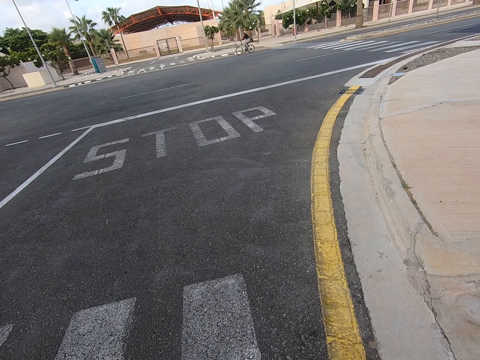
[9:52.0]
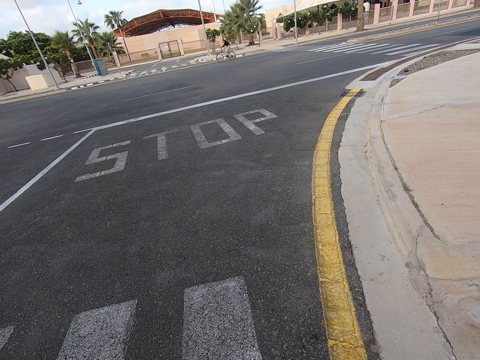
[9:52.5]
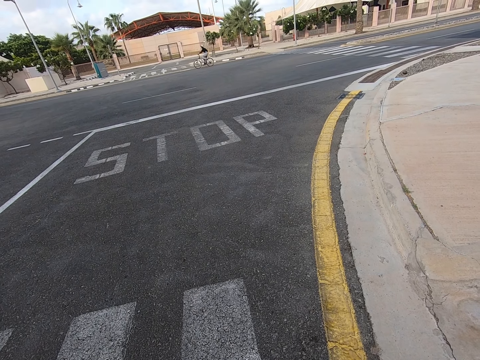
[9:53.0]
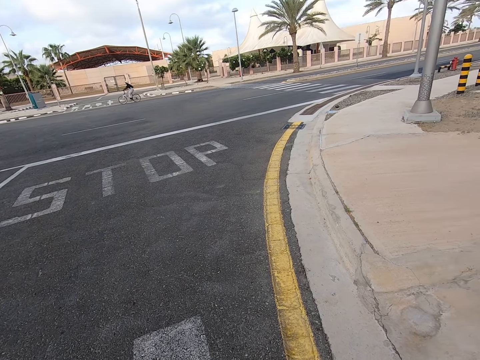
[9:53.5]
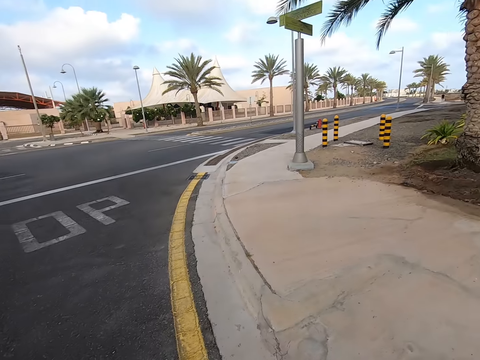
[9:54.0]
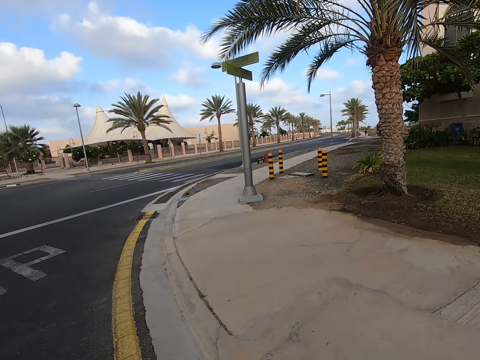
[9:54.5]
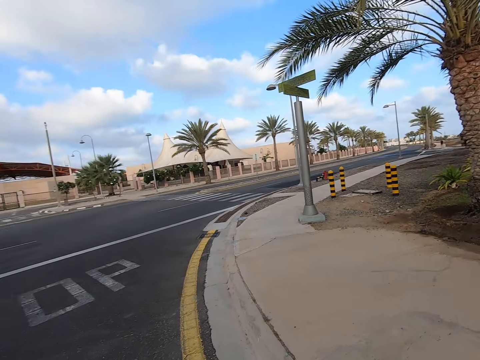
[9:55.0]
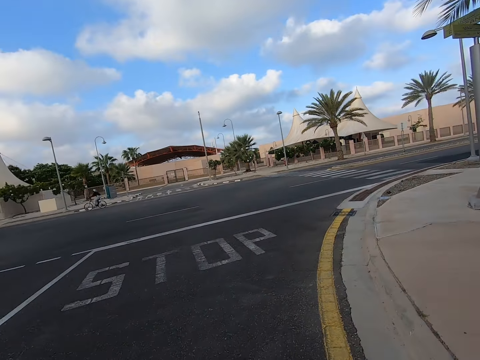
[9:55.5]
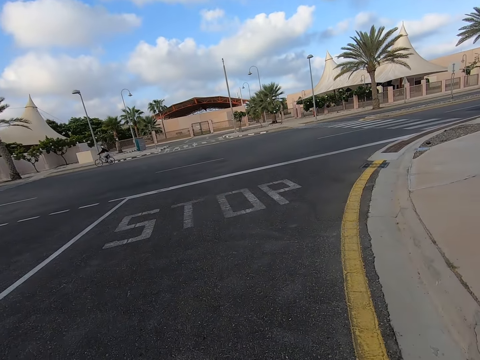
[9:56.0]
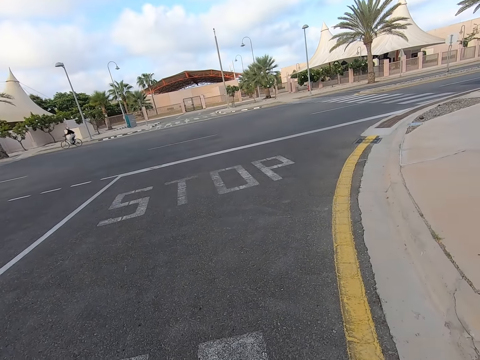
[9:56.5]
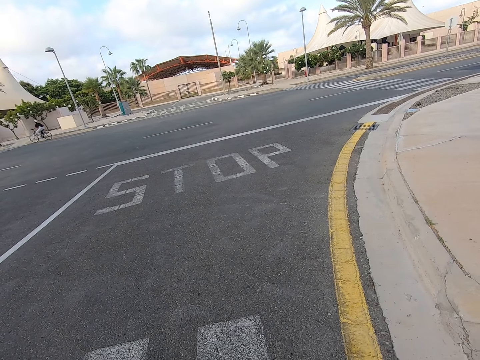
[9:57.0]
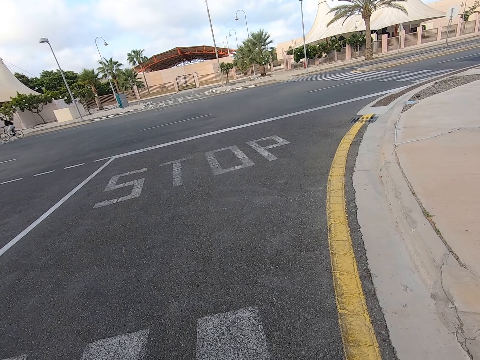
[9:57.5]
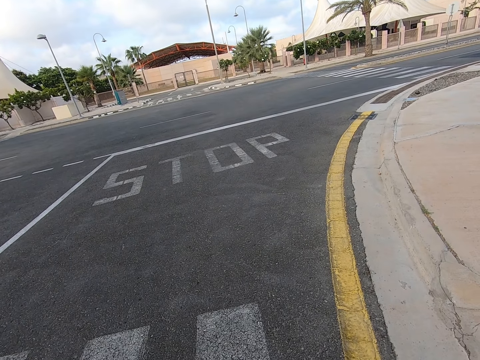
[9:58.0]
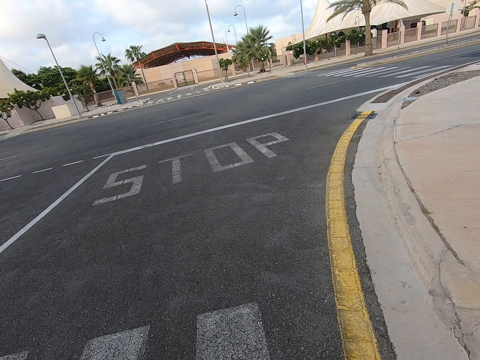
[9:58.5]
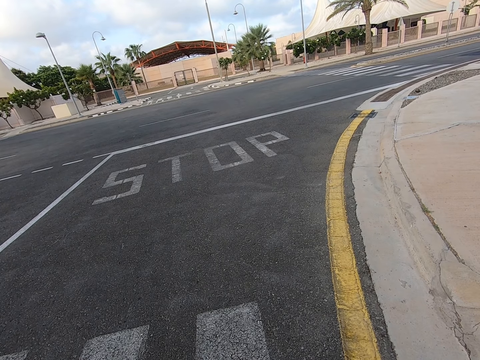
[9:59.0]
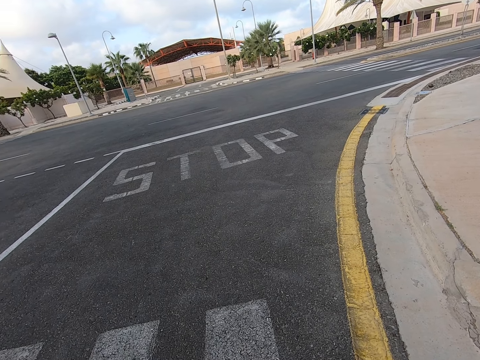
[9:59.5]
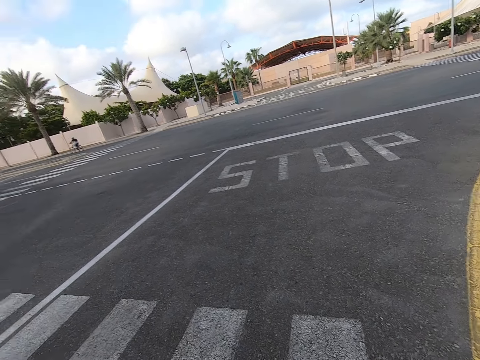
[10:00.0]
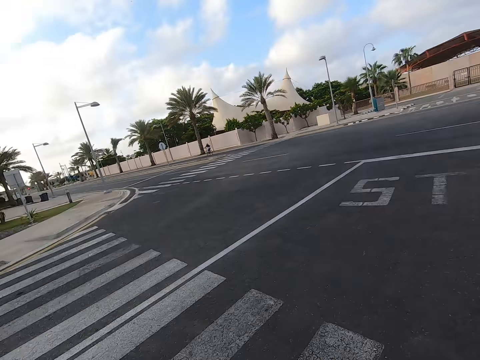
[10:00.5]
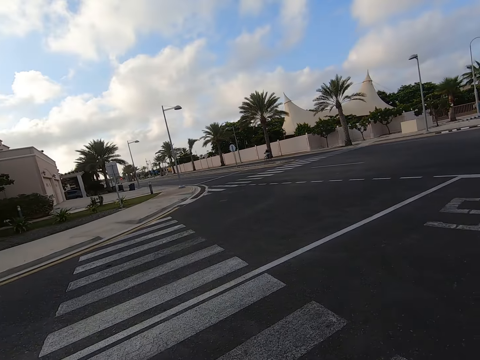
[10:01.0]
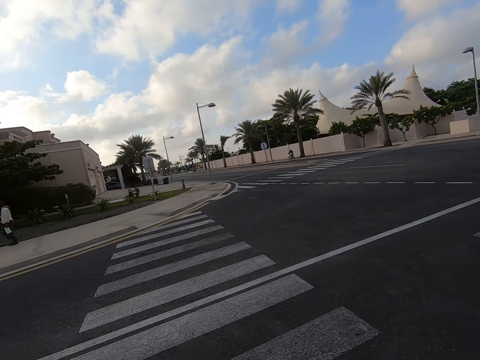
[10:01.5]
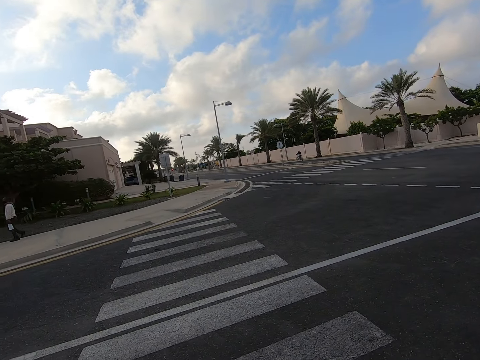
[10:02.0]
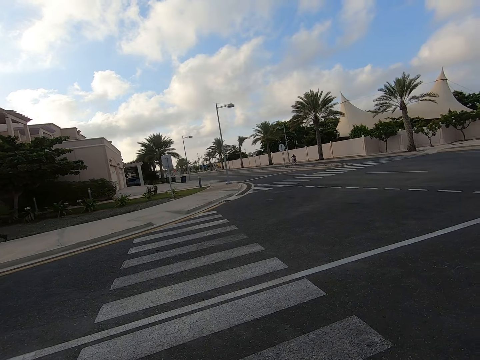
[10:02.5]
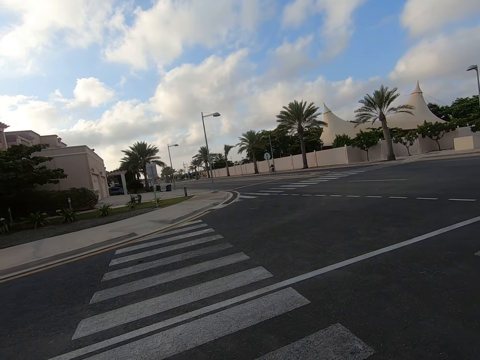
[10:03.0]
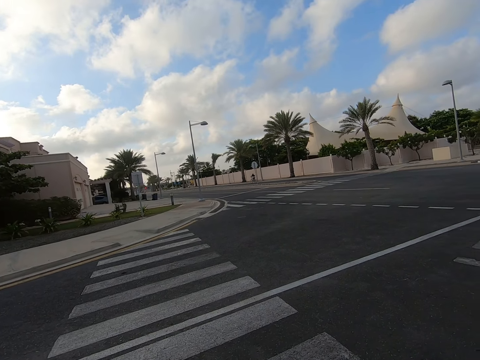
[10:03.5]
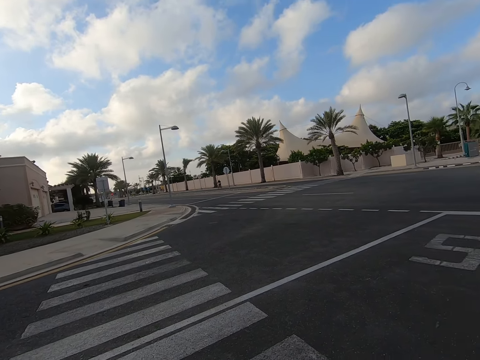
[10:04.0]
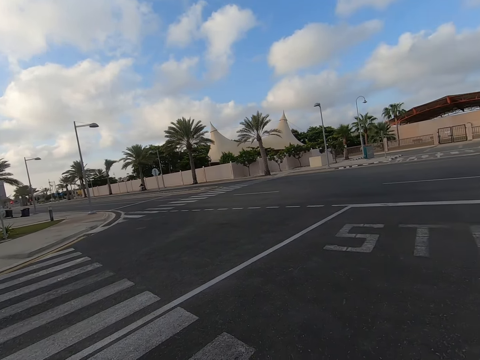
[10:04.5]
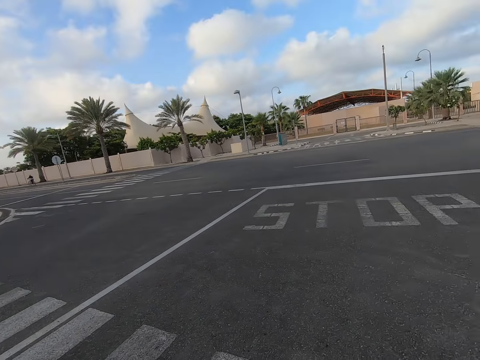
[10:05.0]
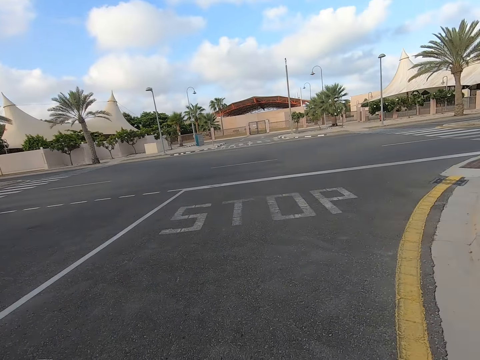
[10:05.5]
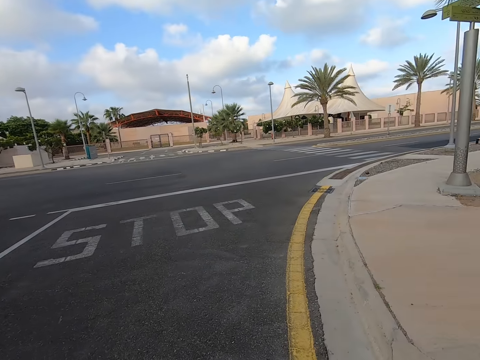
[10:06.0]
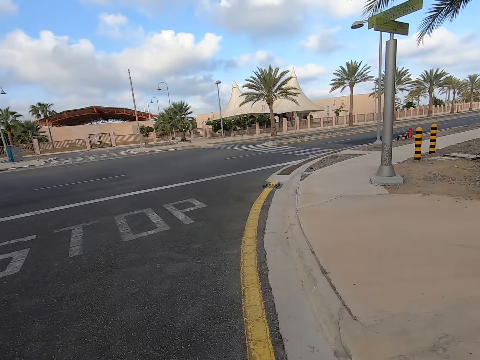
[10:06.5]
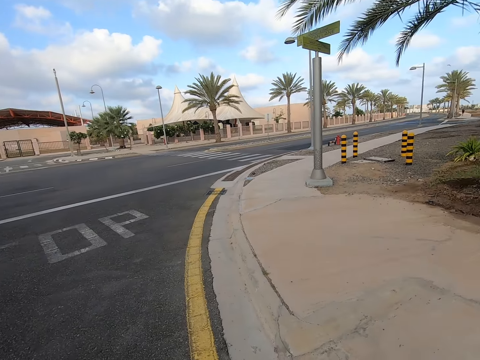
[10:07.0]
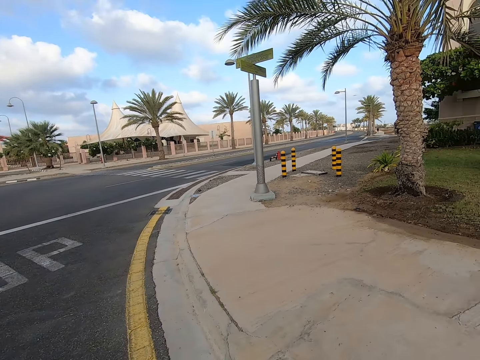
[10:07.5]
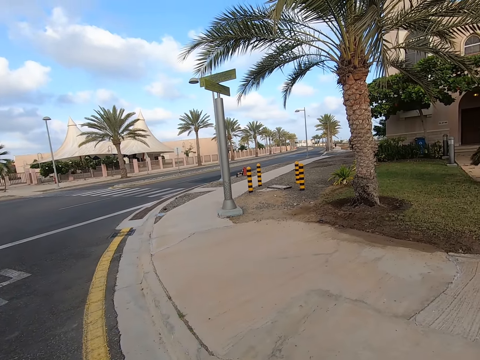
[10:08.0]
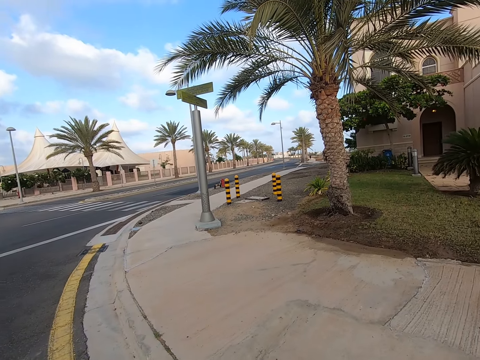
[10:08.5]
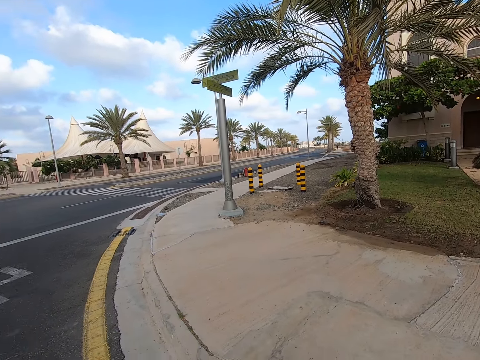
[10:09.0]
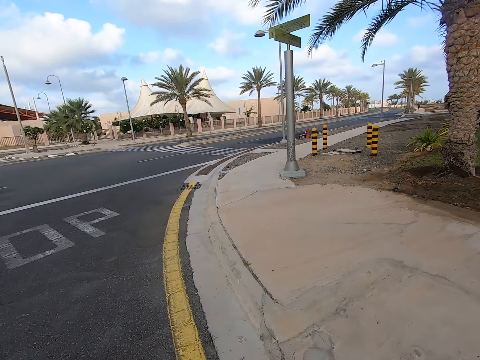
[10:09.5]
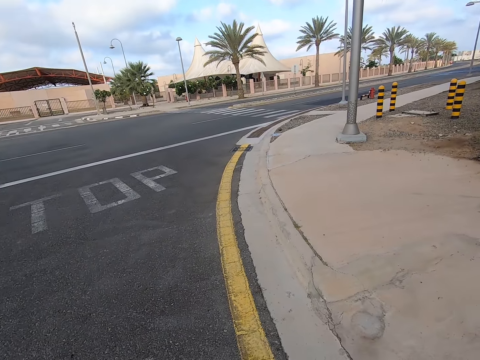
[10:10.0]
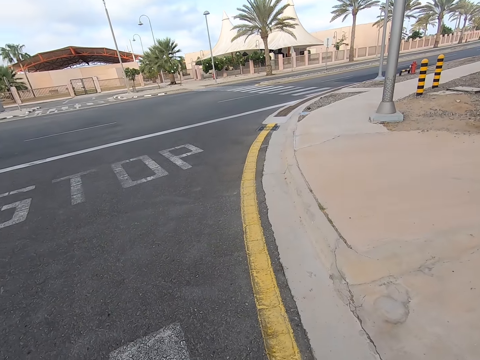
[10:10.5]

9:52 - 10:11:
The camera wearer looks at the road. They look around on the road. A man walks on the road. The camera wearer looks around on the road.

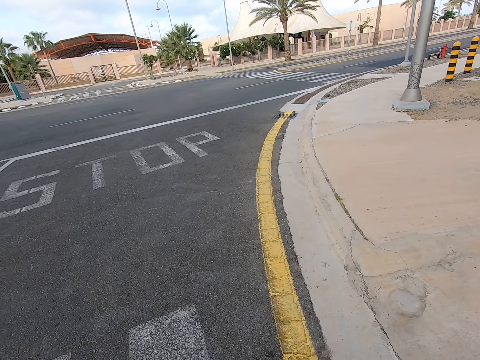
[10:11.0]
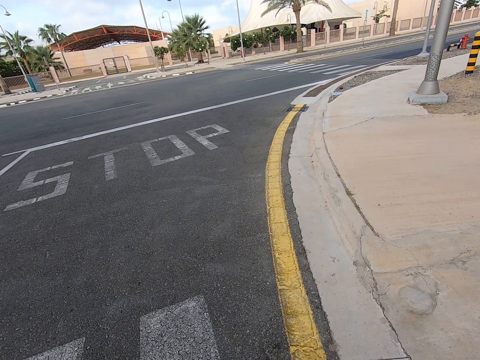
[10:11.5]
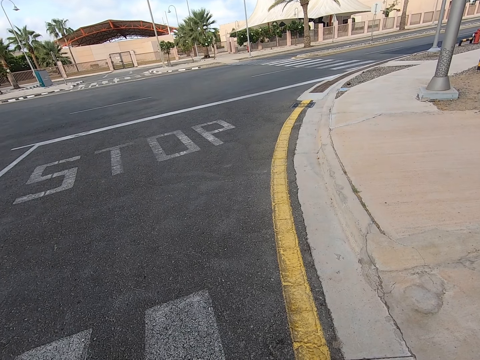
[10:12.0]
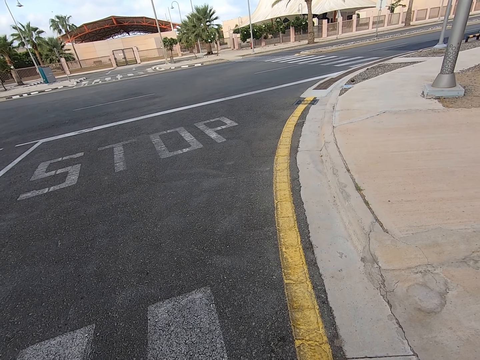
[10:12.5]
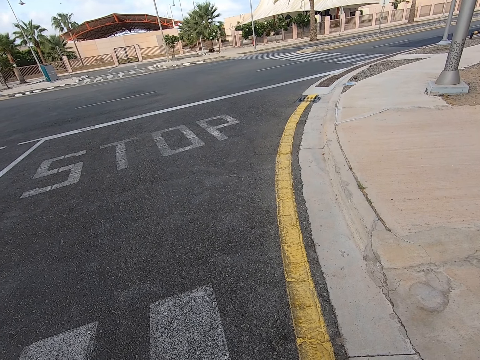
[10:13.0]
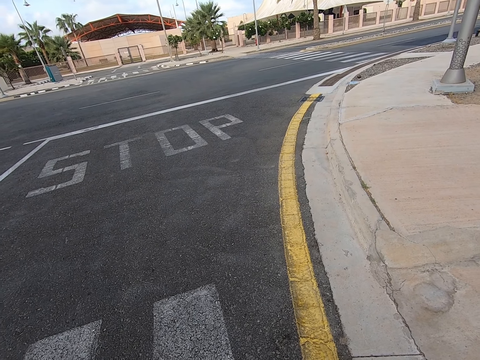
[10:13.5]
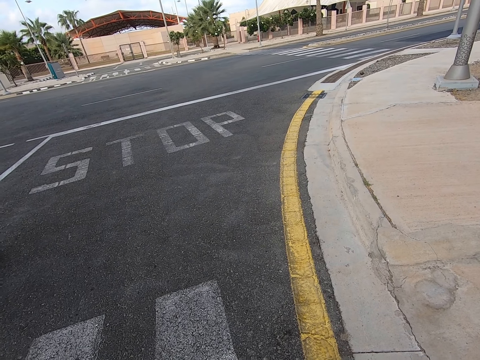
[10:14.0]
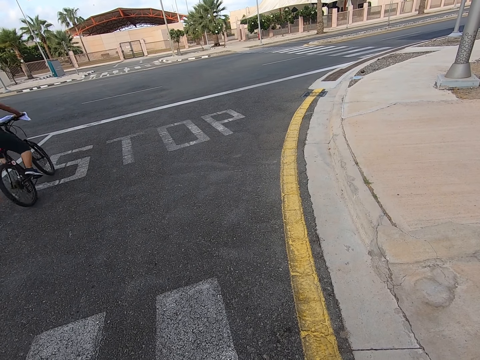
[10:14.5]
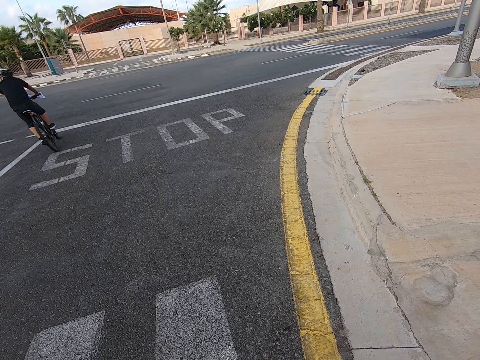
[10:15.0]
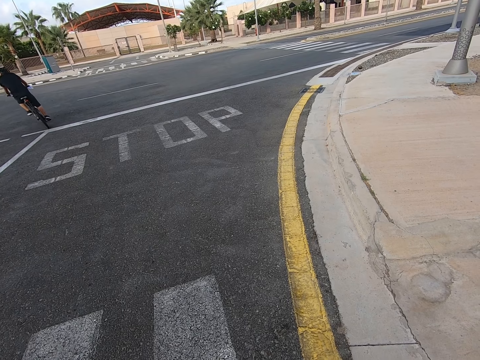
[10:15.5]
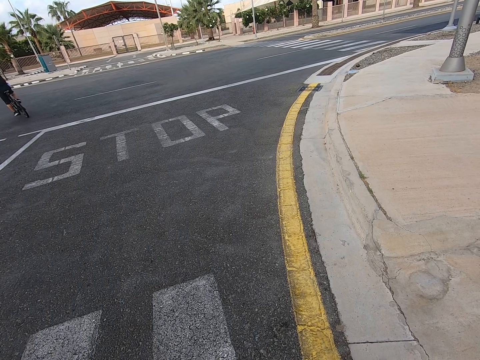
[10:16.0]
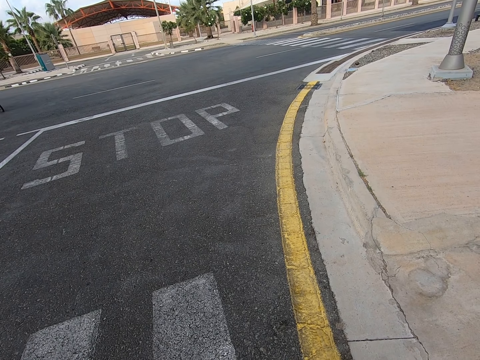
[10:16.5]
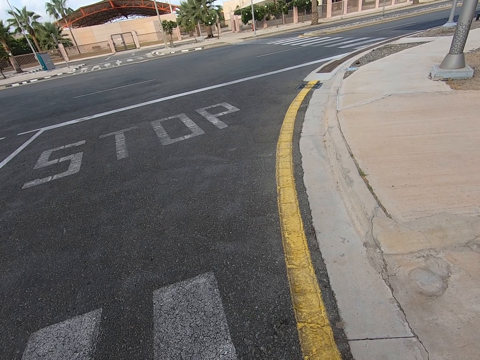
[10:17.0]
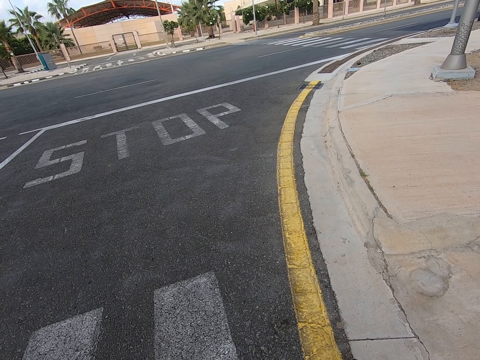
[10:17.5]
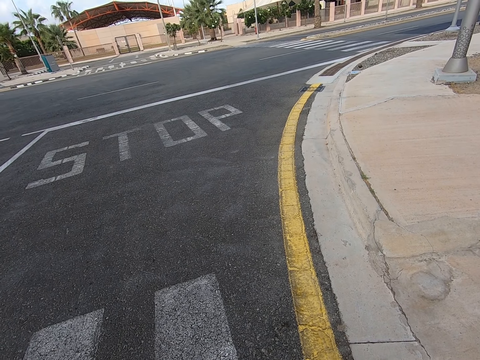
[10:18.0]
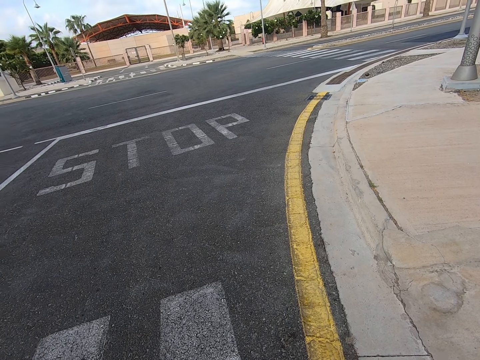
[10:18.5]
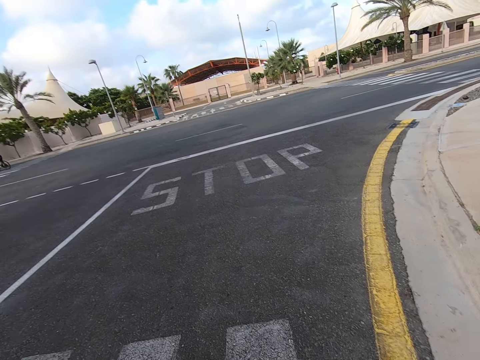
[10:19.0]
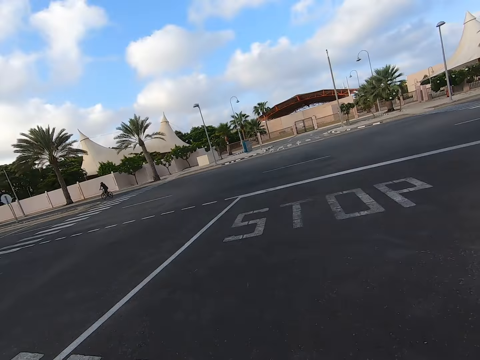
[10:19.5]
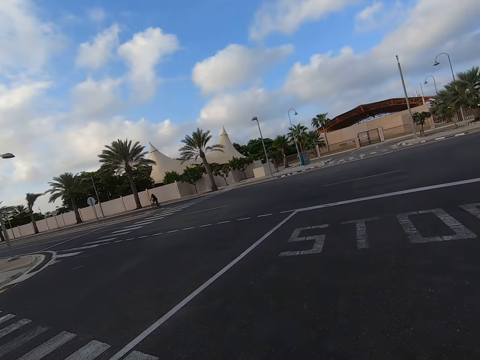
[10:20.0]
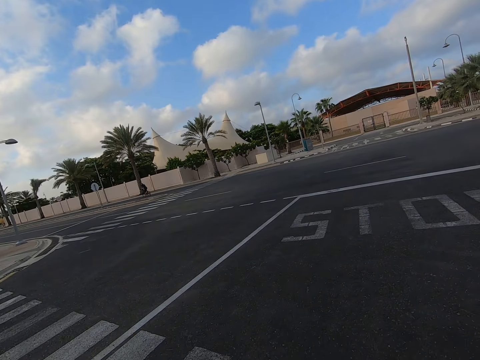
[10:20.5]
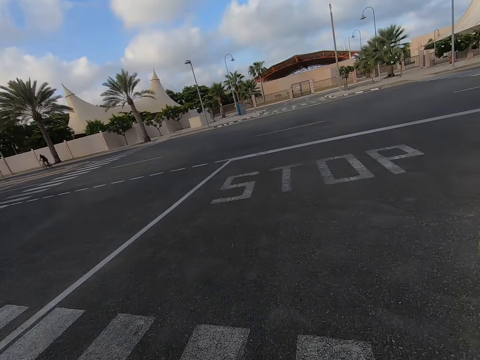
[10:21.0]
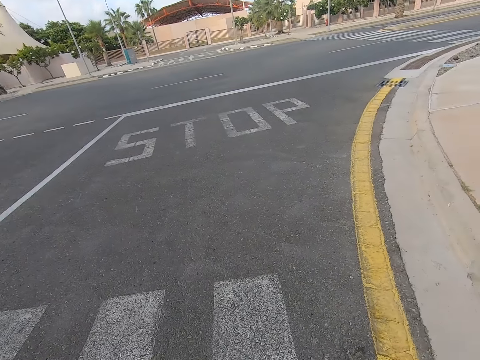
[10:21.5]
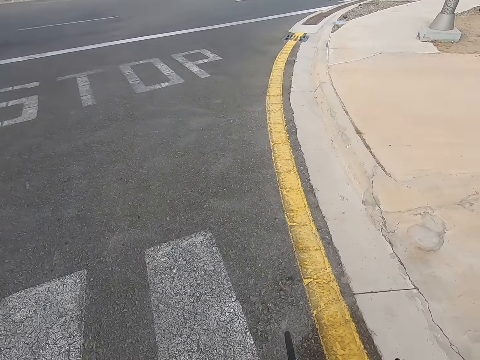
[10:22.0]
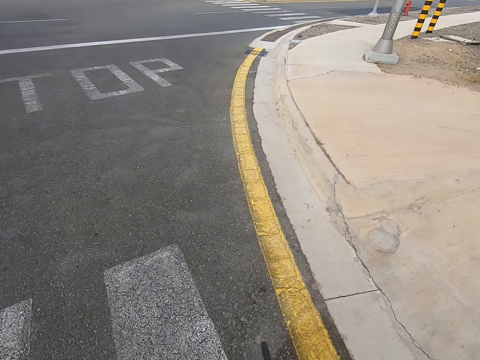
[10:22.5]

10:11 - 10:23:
A man rides past the camera wearer on a bicycle on the road.
